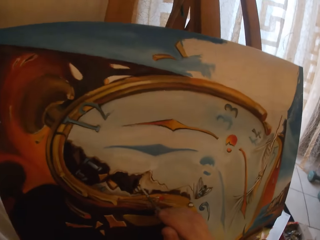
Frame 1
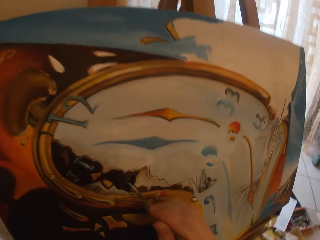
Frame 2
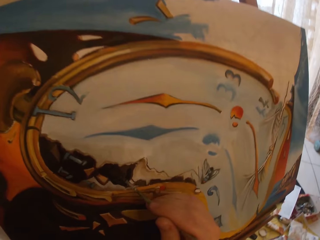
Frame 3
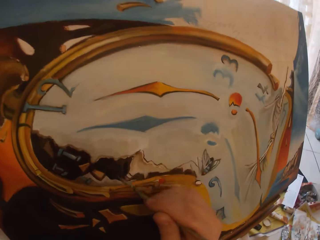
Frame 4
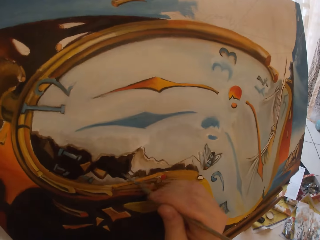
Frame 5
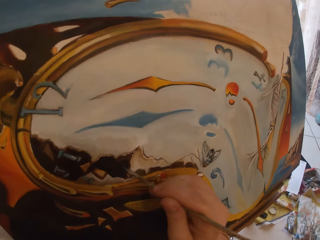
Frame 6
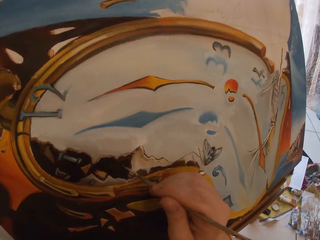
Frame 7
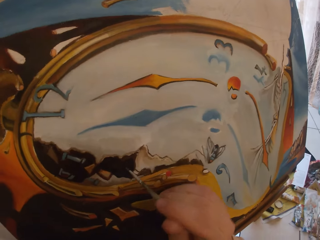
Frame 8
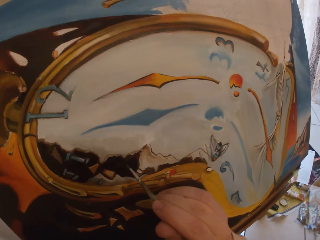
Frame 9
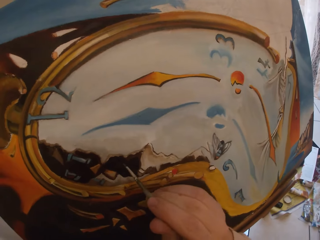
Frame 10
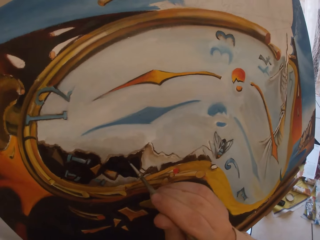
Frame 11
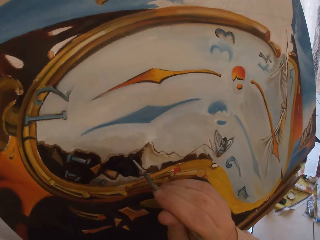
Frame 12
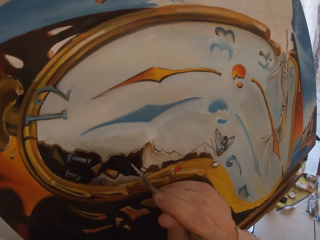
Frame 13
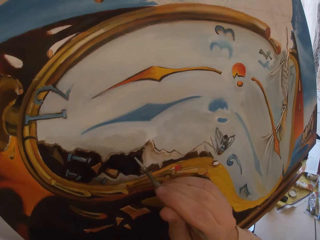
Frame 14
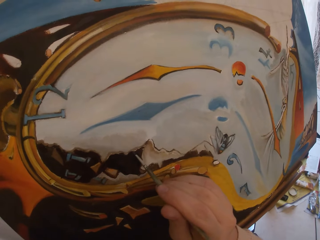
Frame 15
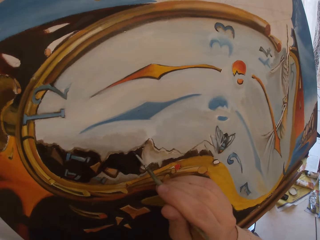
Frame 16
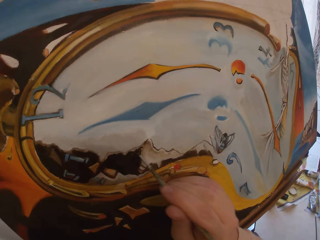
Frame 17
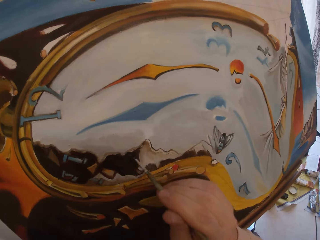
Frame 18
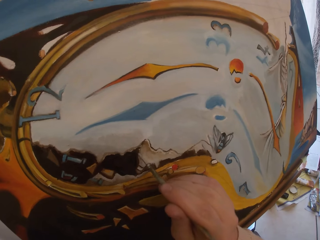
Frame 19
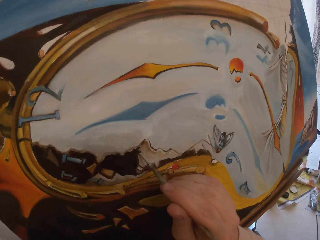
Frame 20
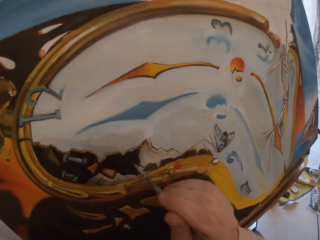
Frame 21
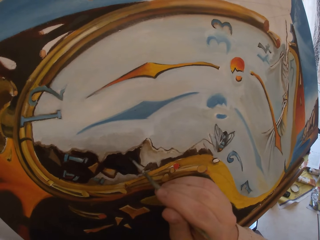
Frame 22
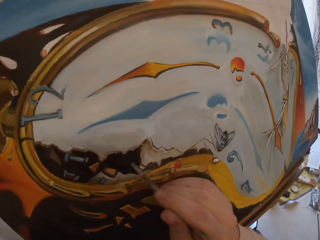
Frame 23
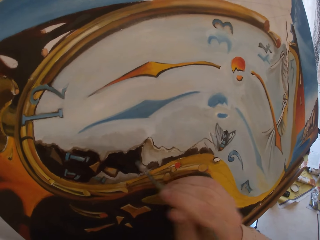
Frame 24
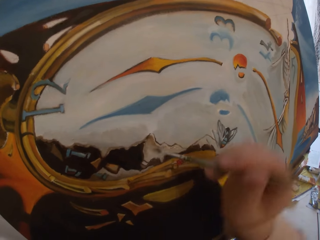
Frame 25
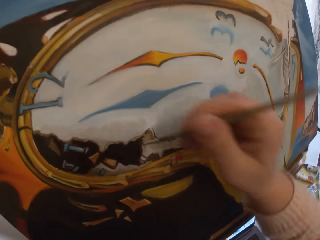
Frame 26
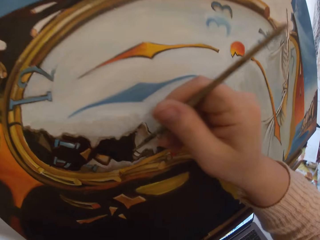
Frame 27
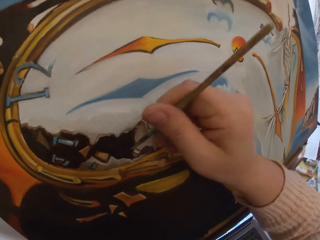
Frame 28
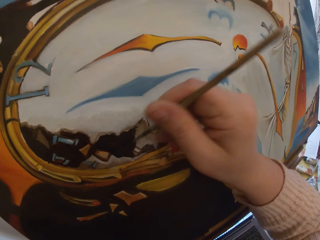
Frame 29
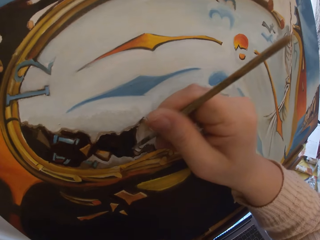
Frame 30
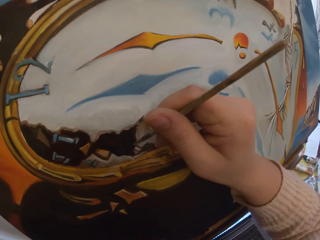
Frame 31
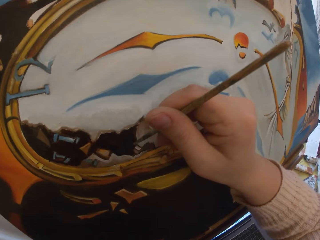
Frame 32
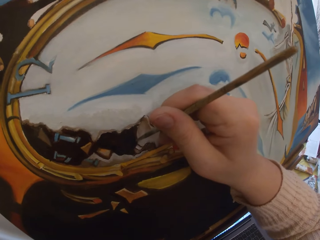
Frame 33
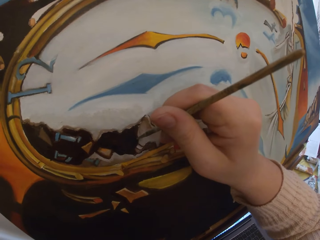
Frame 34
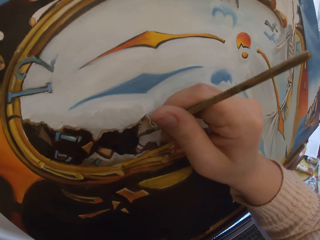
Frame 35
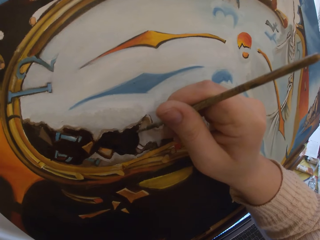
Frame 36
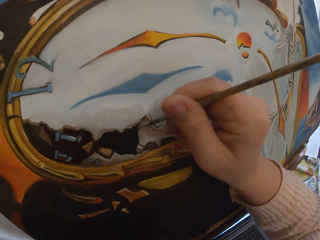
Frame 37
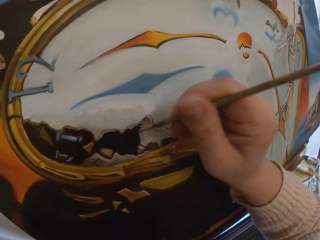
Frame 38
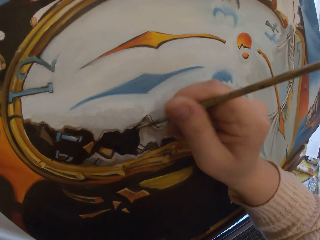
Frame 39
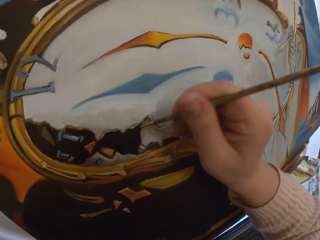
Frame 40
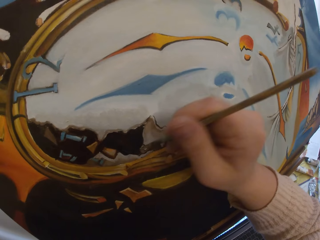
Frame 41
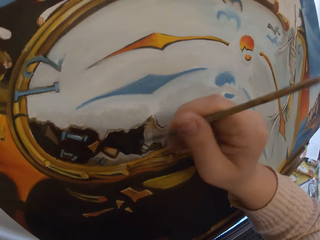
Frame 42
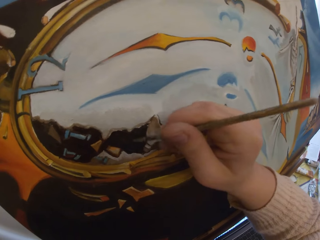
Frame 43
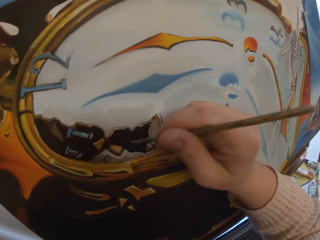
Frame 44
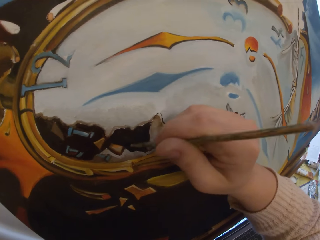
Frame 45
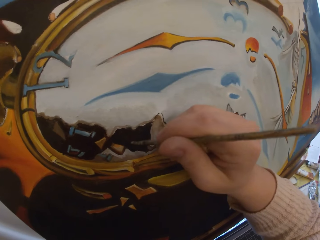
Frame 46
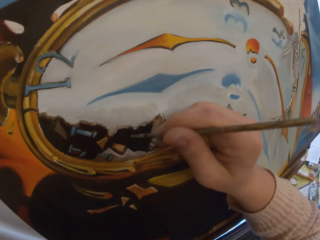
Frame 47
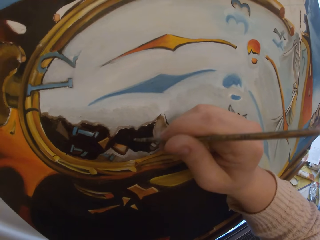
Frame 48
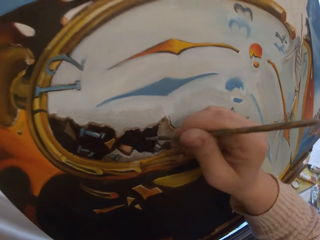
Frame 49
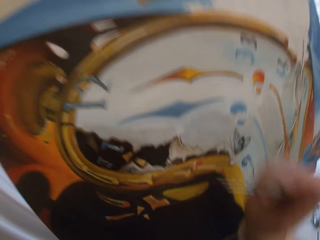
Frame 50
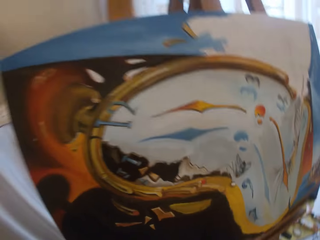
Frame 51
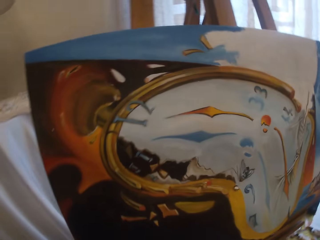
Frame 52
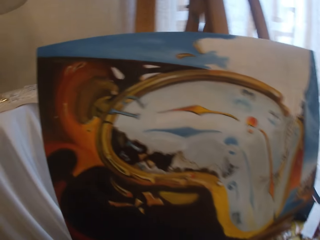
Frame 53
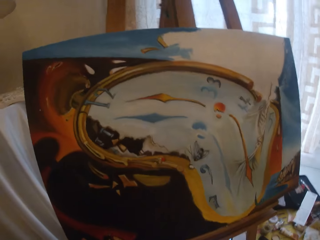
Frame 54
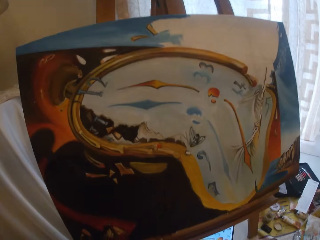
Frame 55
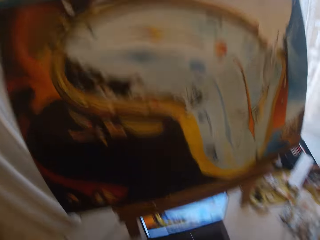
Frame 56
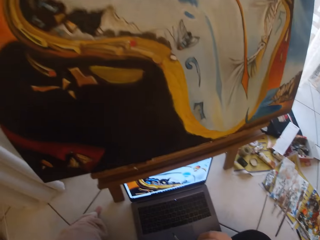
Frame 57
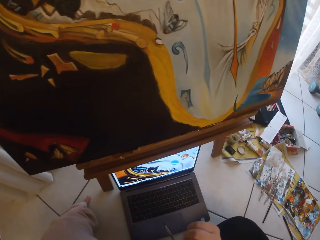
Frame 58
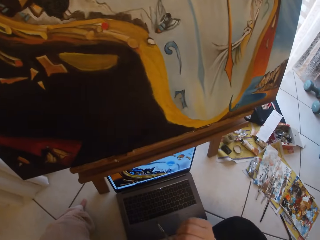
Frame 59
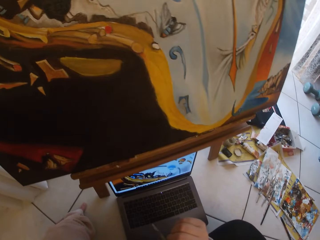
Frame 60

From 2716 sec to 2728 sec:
The camera wearer stares at a painting. She paints on the painting with a painting brush. She takes her hand off the canvas board.

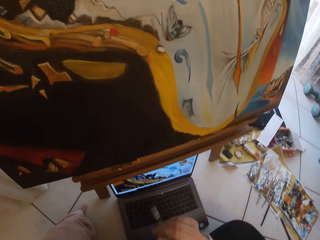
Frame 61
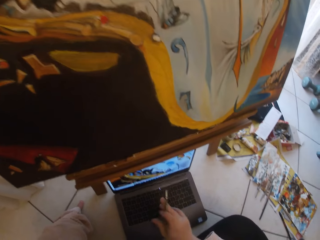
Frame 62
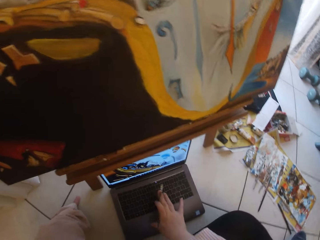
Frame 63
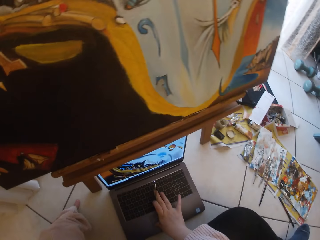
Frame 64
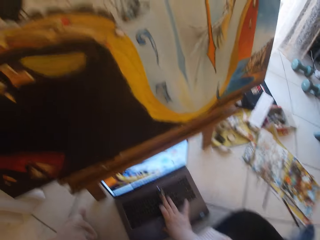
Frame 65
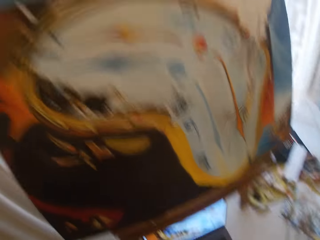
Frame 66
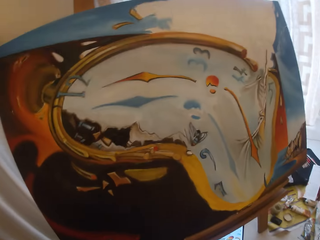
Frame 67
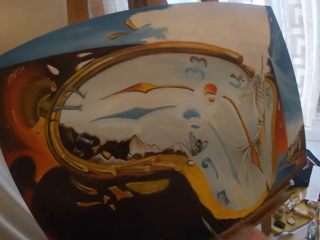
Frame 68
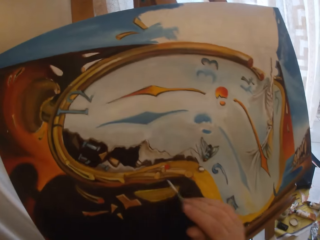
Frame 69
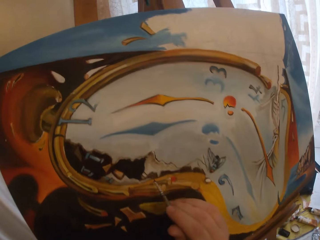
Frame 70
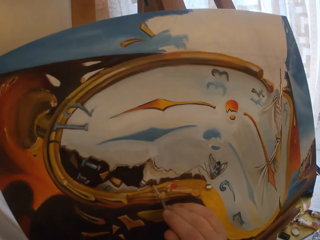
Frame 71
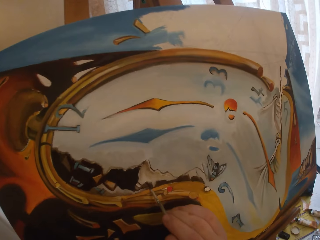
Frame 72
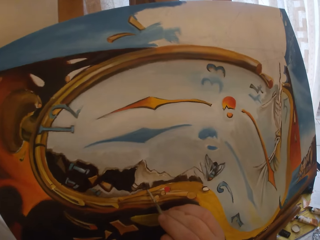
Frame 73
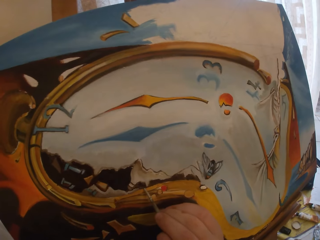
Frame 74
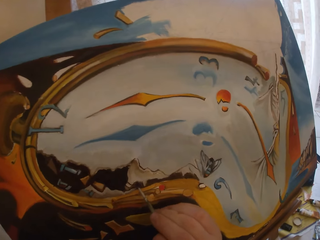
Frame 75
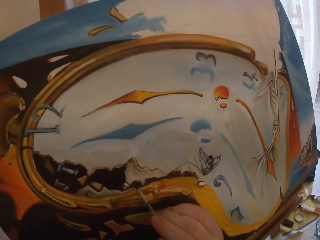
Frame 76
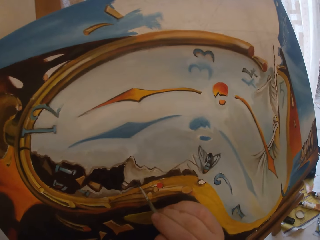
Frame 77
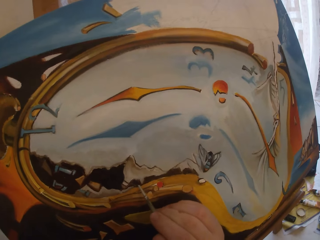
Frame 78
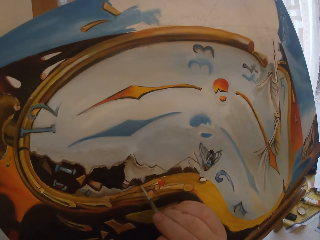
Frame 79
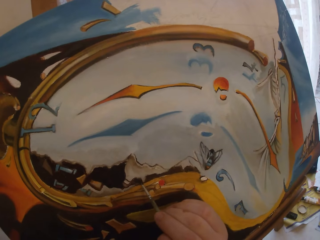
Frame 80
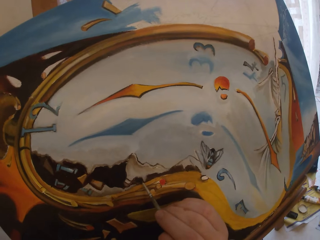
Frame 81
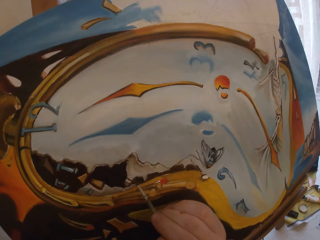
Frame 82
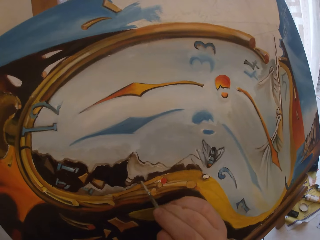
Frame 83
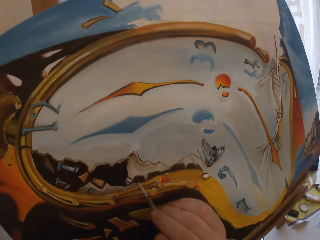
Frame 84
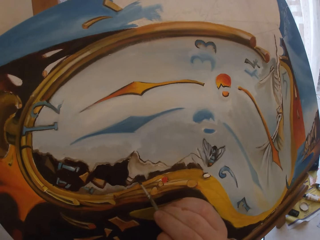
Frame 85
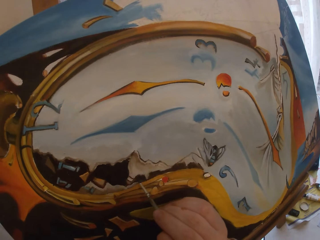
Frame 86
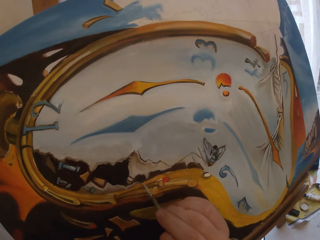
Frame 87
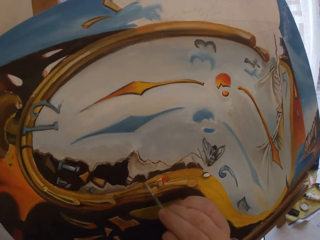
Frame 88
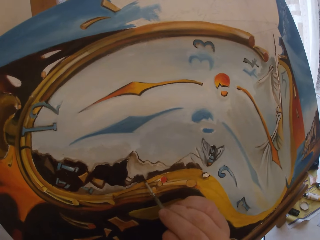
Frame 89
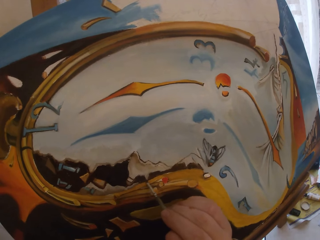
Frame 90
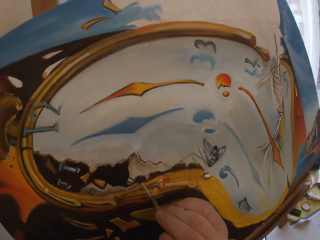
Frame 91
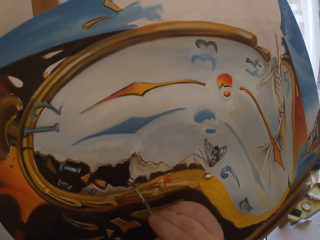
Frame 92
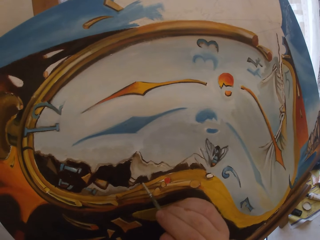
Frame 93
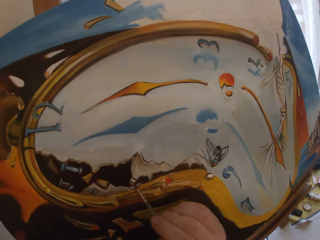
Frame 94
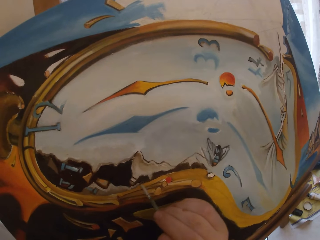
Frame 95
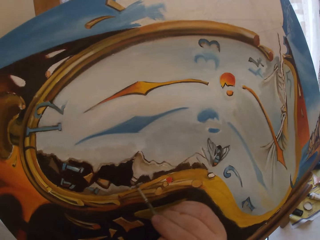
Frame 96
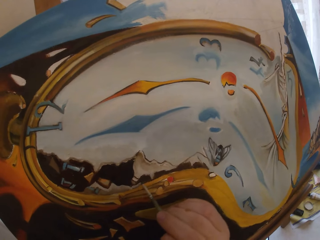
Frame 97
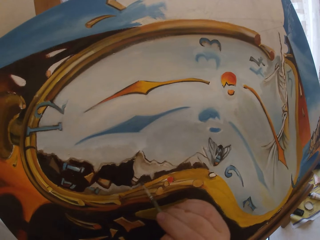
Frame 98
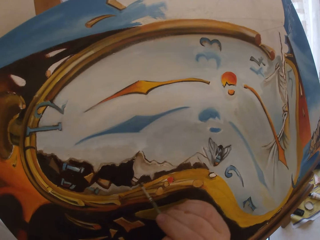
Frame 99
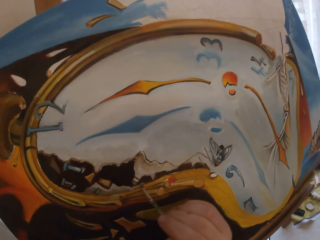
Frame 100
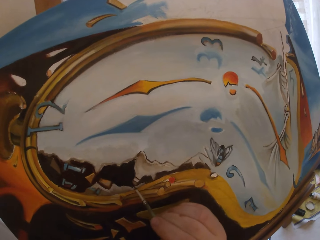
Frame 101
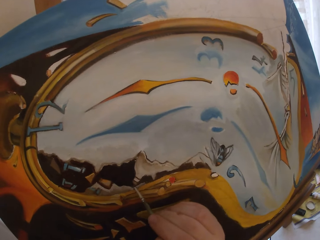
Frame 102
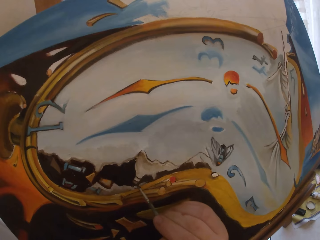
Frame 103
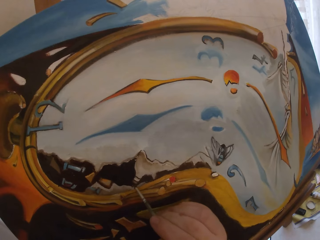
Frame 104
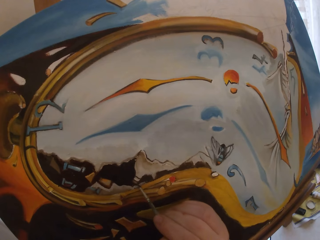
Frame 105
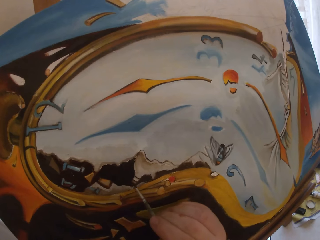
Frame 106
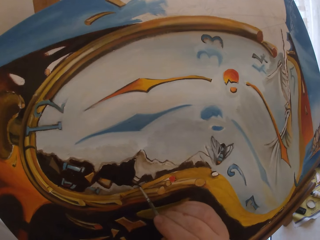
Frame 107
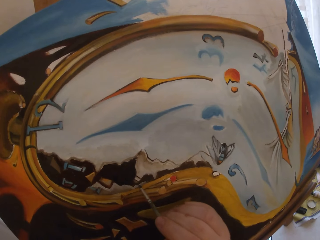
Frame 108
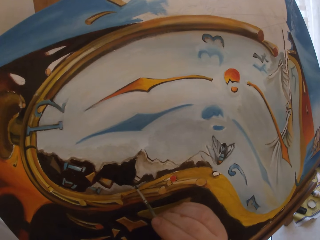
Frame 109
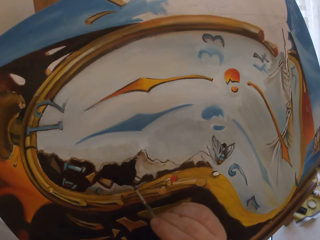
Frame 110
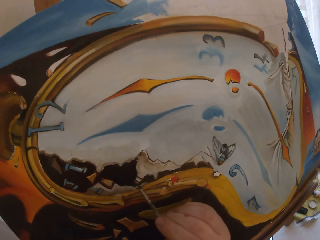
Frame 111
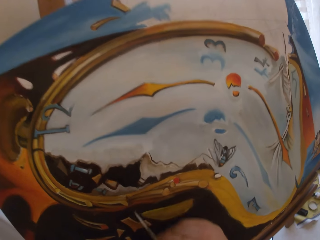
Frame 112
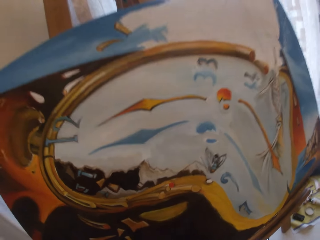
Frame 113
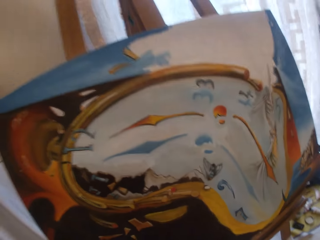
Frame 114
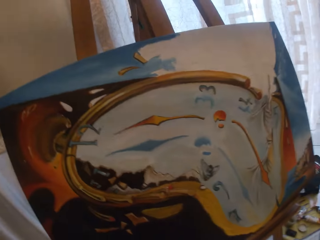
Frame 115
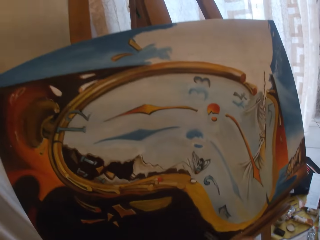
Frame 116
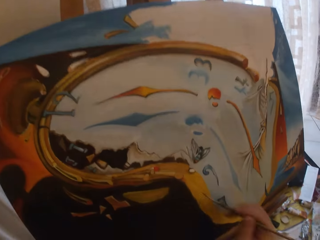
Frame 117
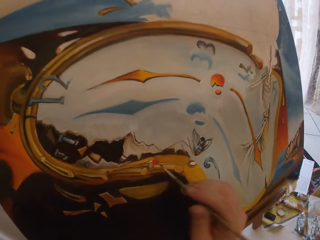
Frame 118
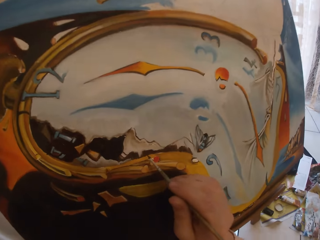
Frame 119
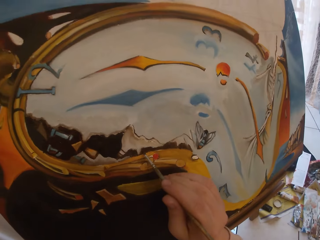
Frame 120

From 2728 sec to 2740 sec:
The camera wearer stares at a painting. She touches the keyboard of her laptop with her right hand. She types on the laptop. She paints on the painting with a painting brush. She stares at the painting and the laptop.
